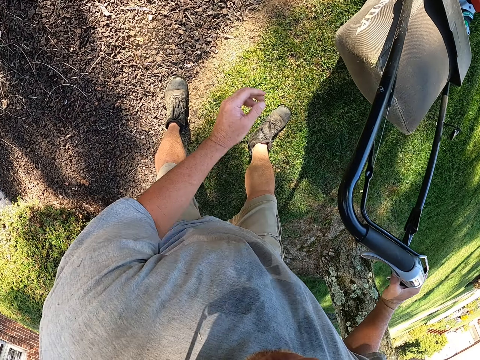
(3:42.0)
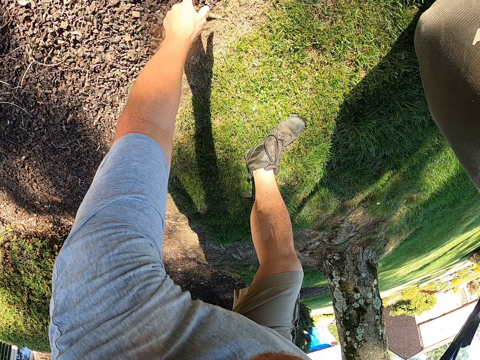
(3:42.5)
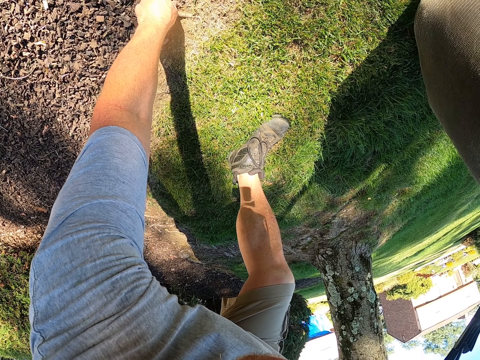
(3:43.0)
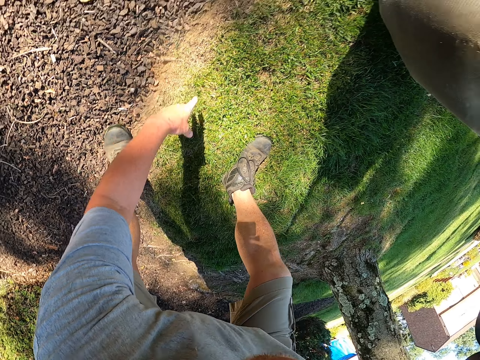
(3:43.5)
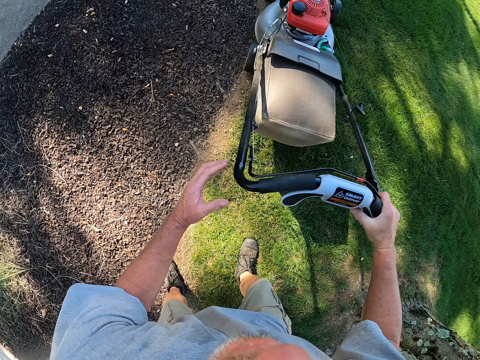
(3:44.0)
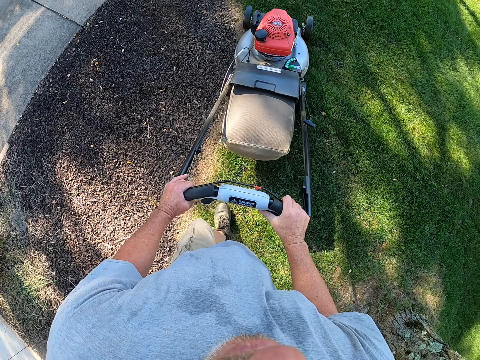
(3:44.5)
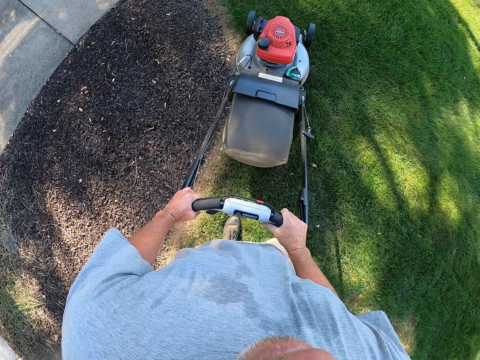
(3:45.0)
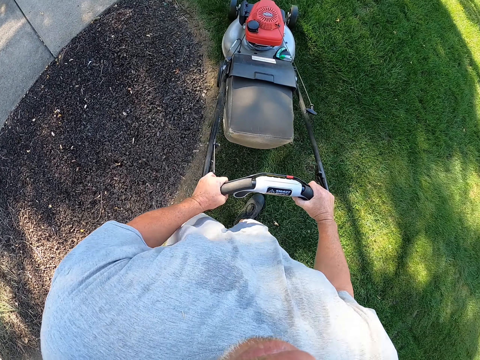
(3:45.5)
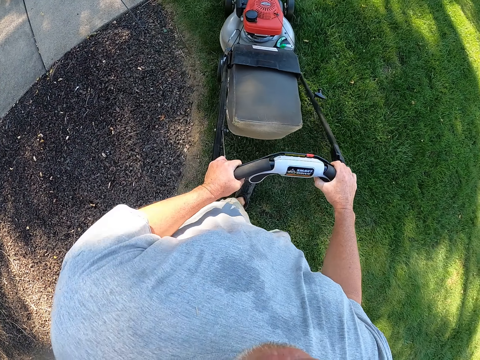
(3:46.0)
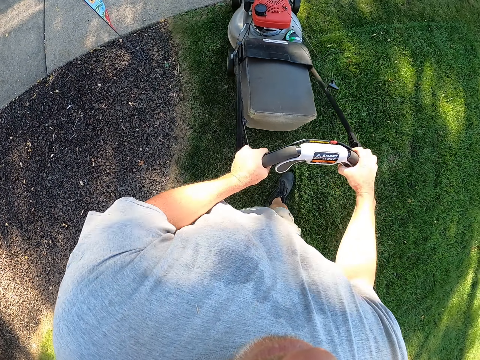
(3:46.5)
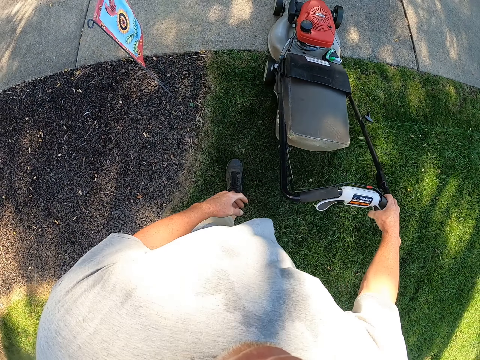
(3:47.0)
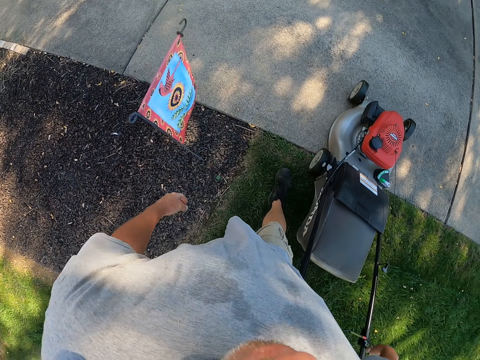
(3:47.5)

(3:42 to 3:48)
The camera wearer touches the soil. They stop pushing the lawn mower.

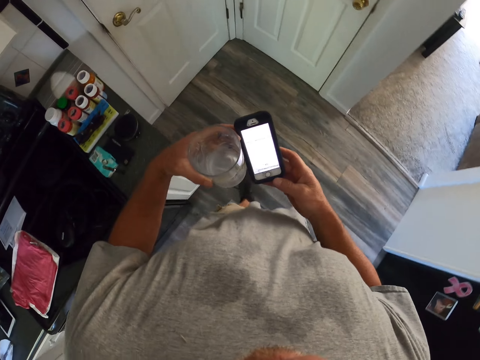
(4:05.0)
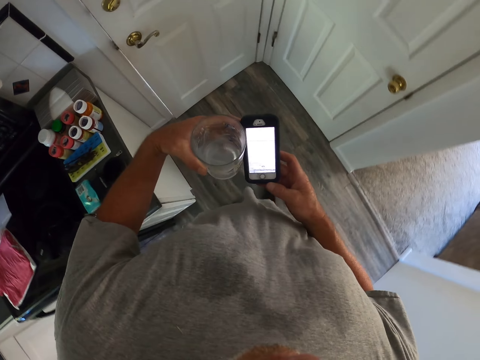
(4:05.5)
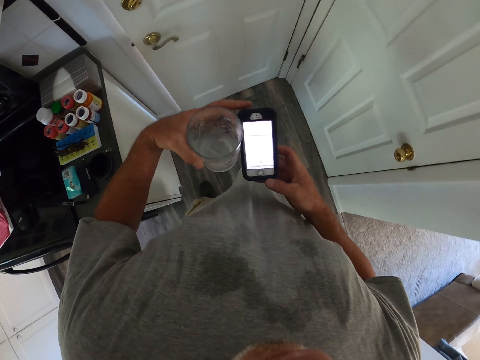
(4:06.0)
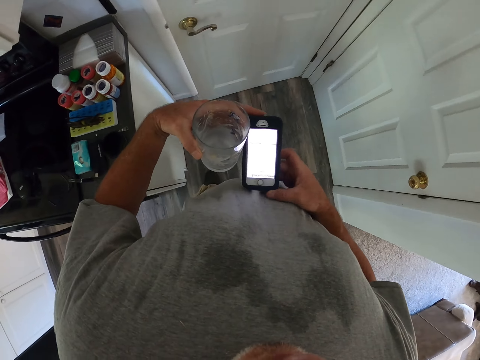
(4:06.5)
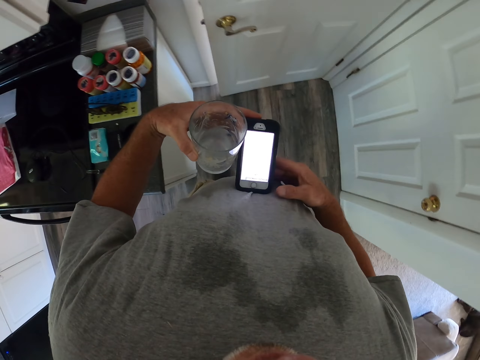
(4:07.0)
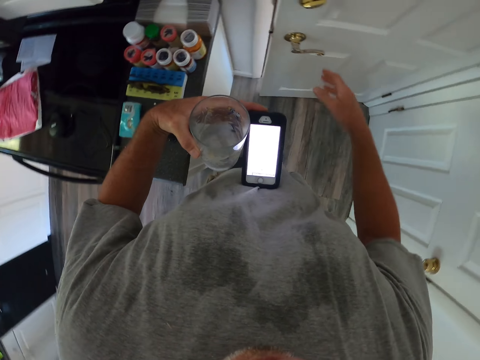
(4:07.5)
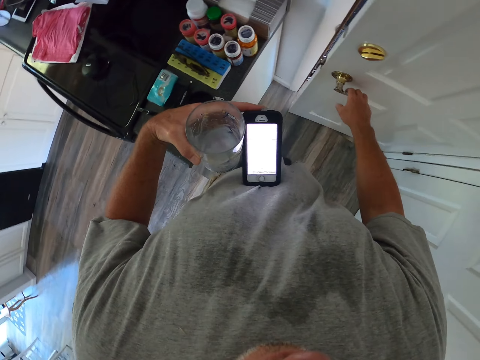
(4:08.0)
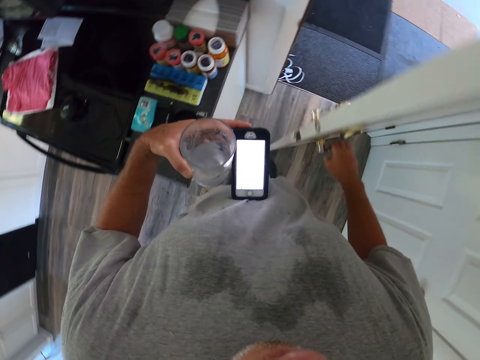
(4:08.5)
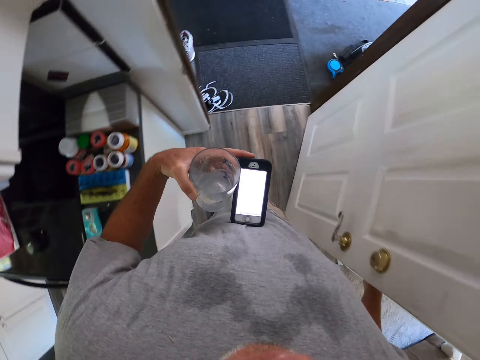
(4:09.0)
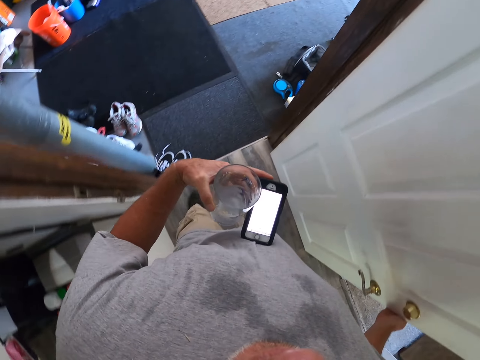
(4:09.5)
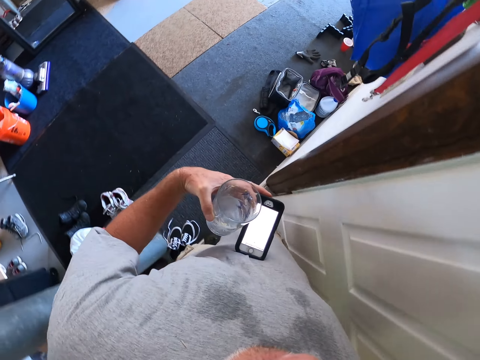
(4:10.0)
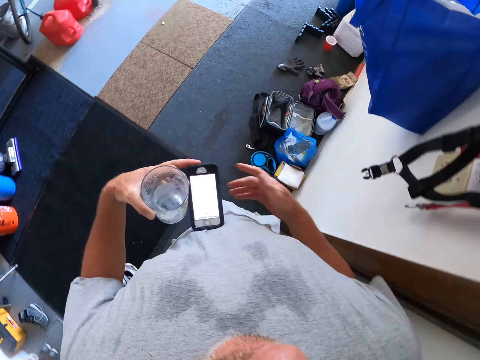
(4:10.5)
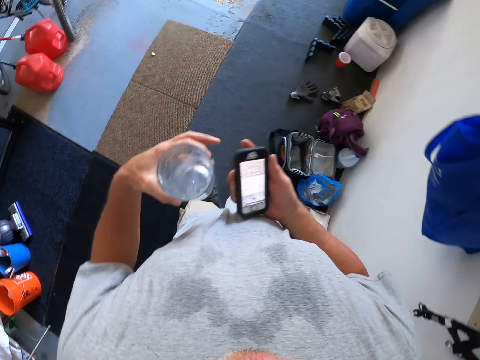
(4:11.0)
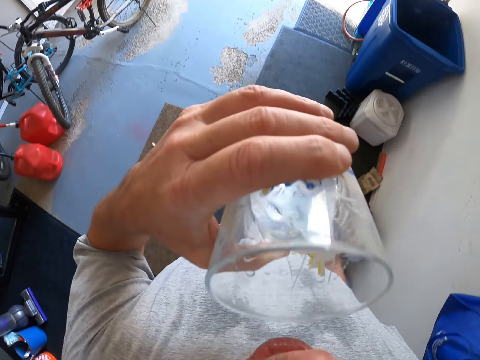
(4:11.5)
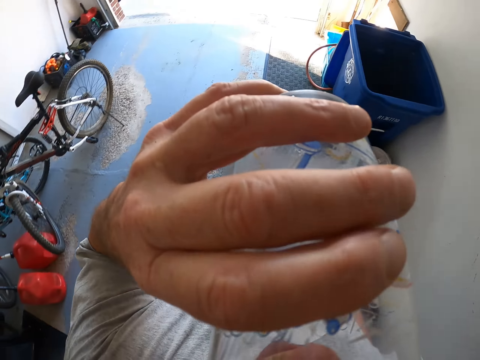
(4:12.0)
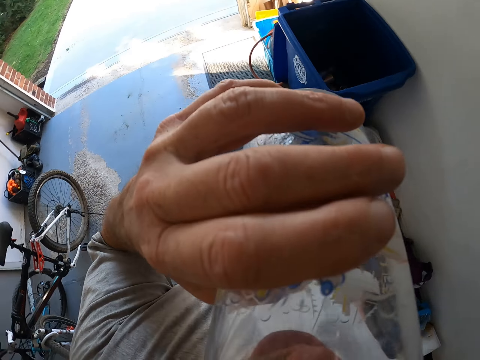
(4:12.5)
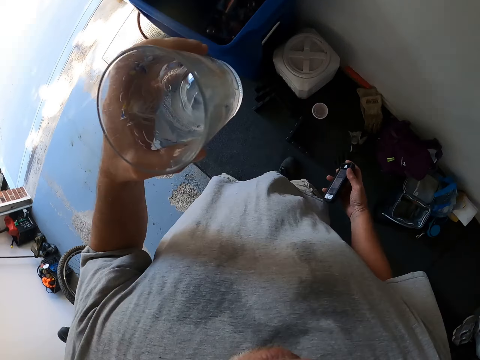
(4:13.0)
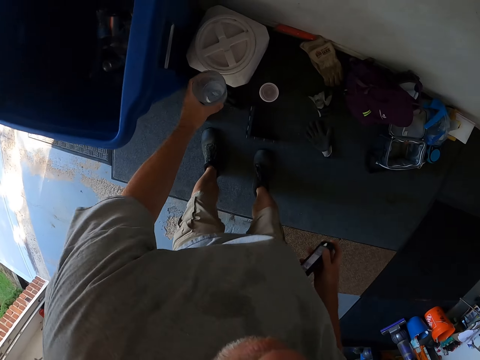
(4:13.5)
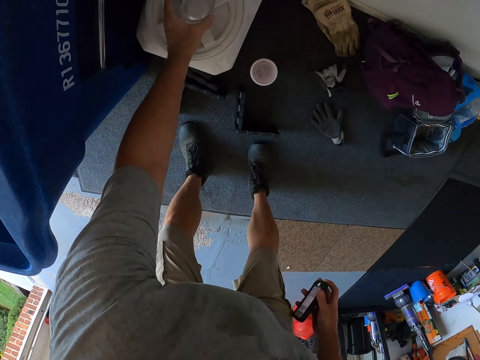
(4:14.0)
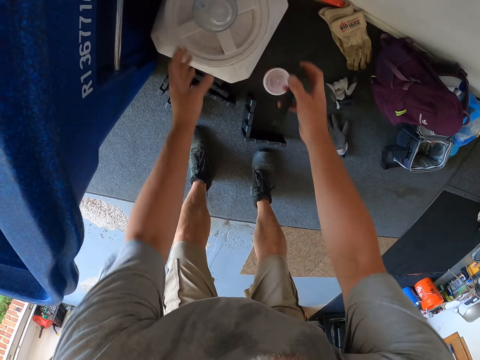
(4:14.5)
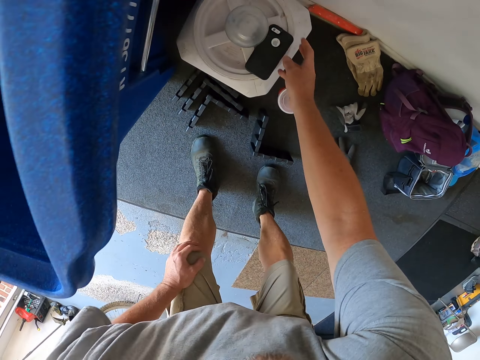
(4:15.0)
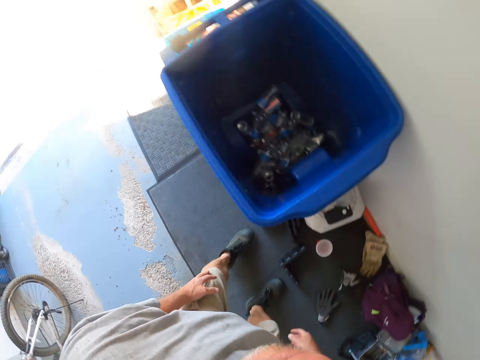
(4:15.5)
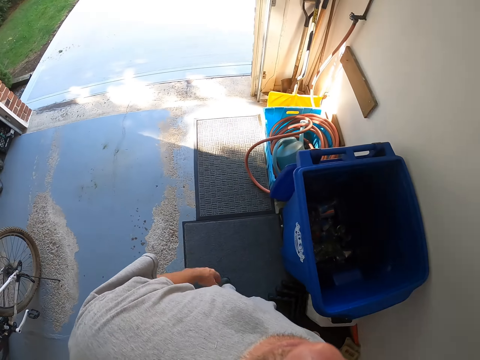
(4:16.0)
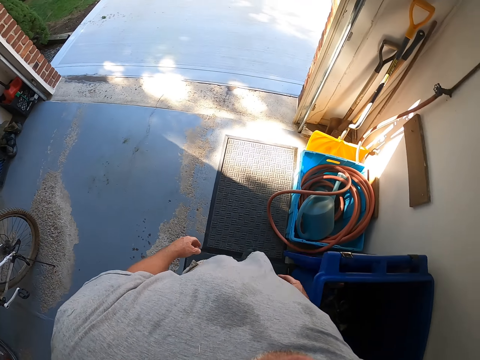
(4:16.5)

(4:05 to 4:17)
The camera wearer looks at the phone. They open the door. They walk out of the corridor. They walk out of the house. They drink water from a cup or glass. They put the glass beside the bin. They put the phone near the glass.

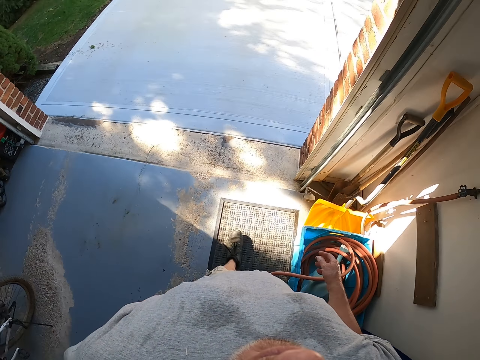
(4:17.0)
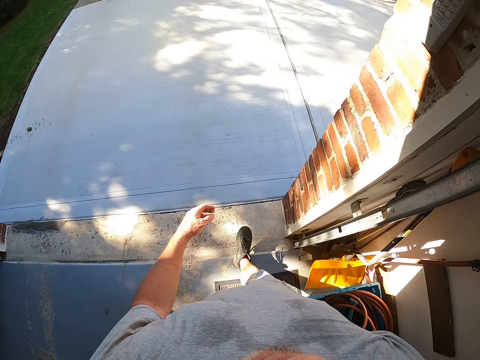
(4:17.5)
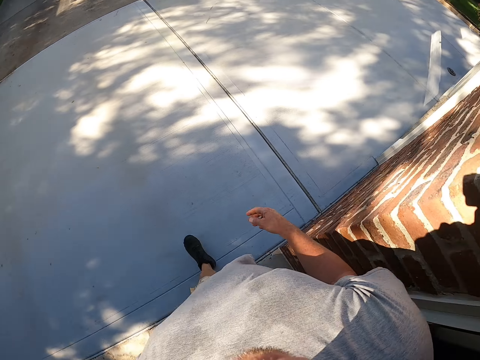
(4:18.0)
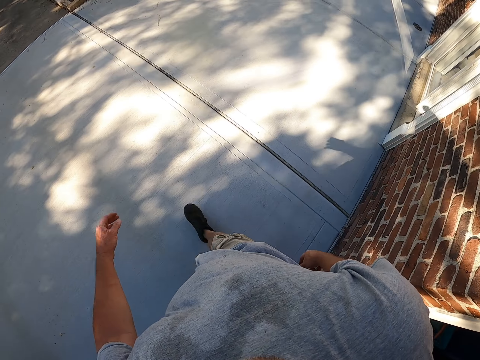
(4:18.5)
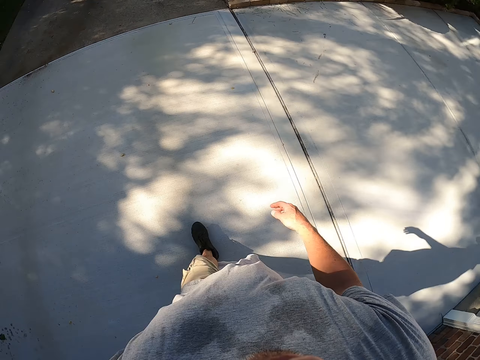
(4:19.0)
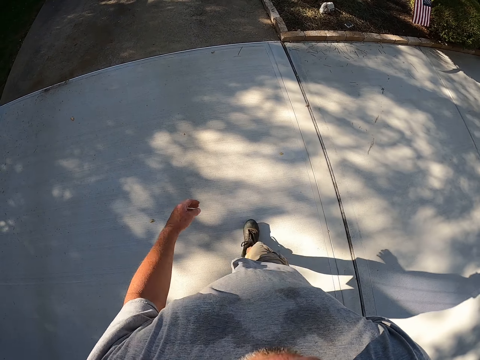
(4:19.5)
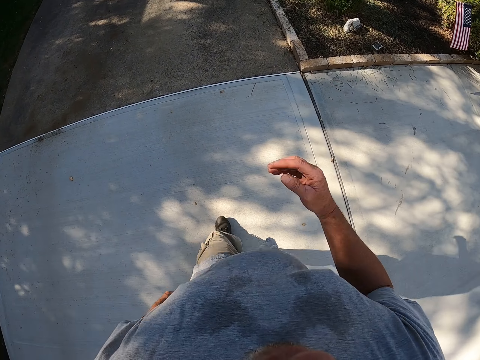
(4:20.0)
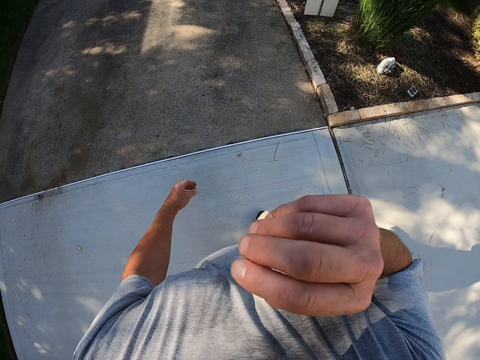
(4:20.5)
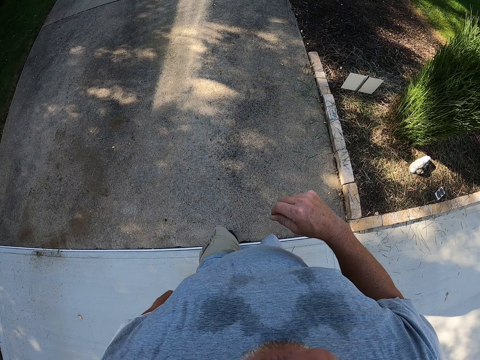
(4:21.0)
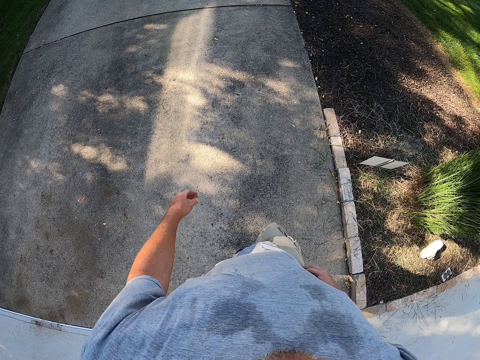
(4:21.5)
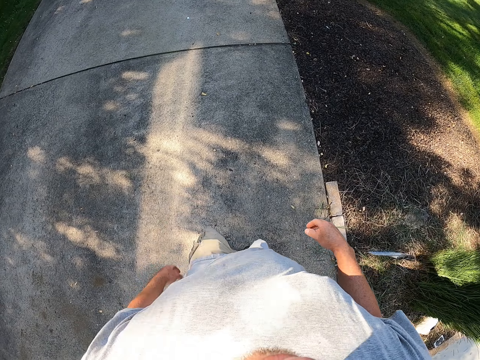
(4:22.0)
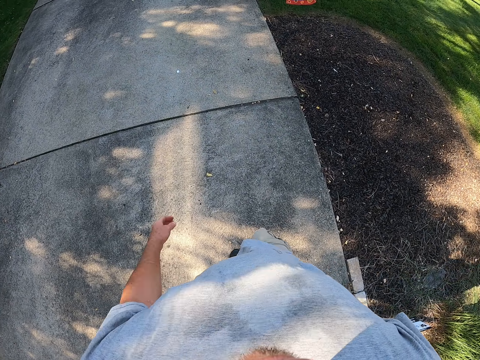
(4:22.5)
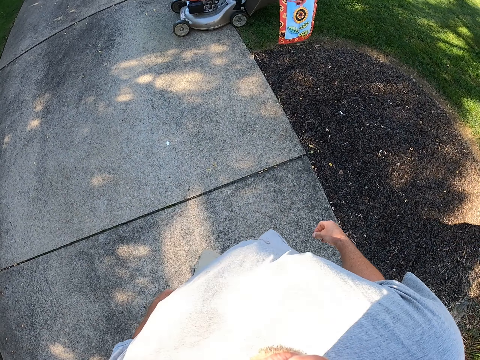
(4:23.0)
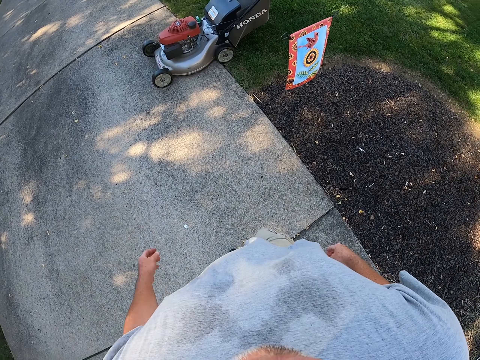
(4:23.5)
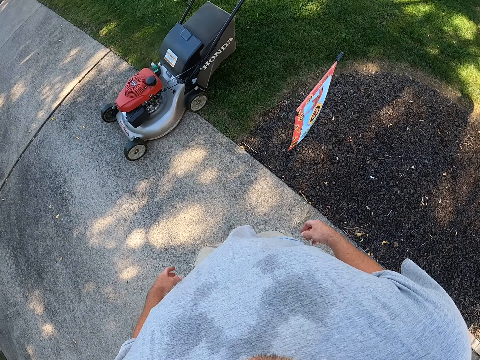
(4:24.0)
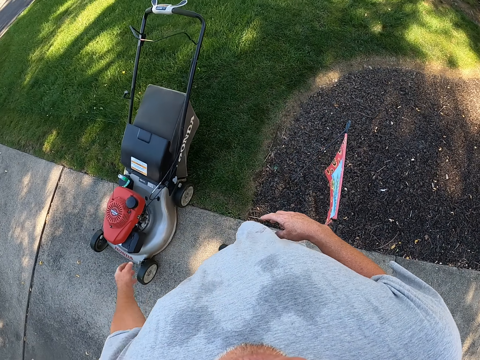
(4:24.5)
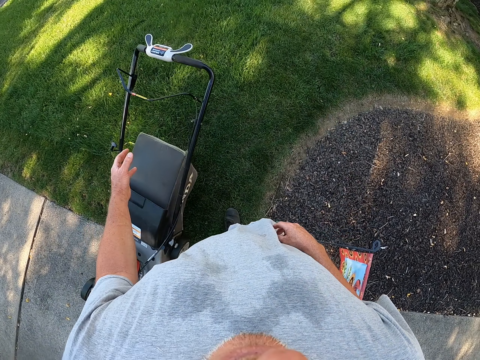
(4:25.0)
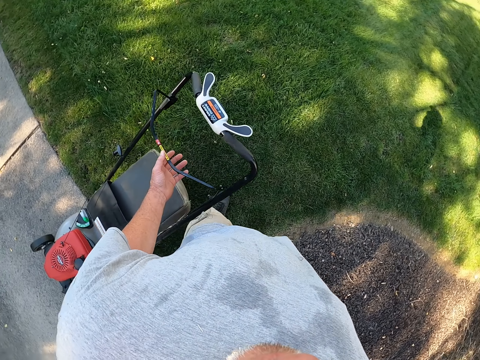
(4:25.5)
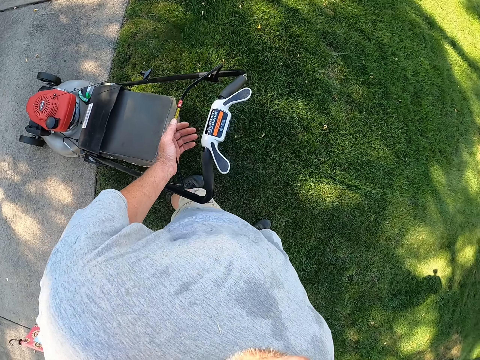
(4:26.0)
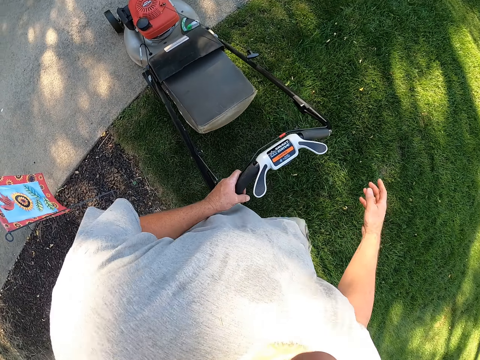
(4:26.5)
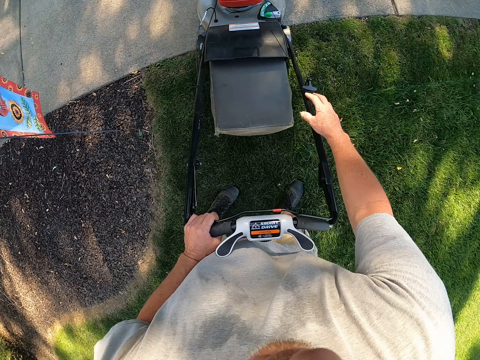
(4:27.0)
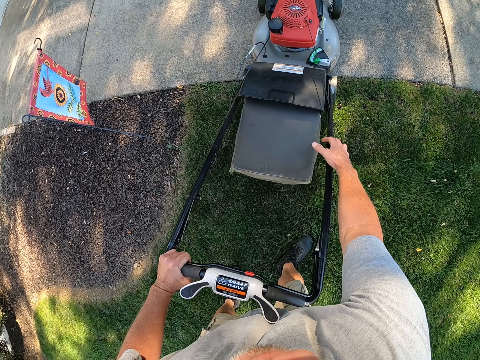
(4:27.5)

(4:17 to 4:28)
The camera wearer walks outside to the garden. They walk on the compound. They itch the face. They walk on the compound. They adjust the bail switch. They put on the lawn mower.
